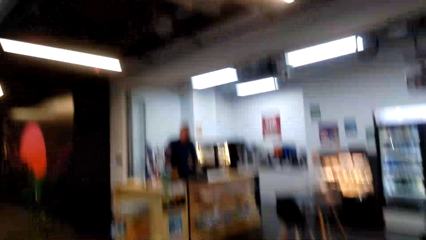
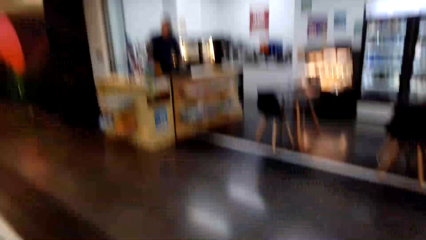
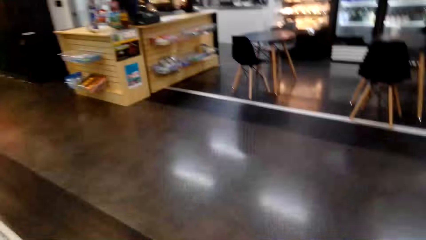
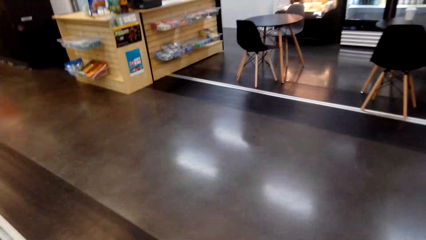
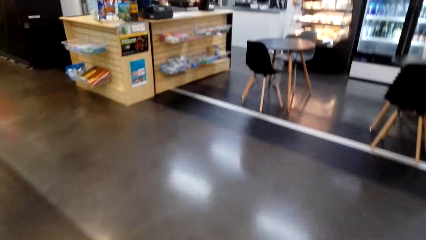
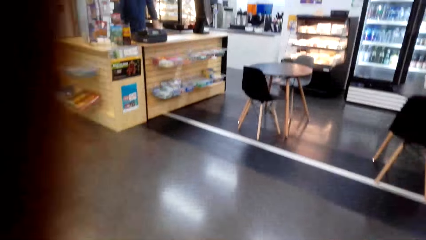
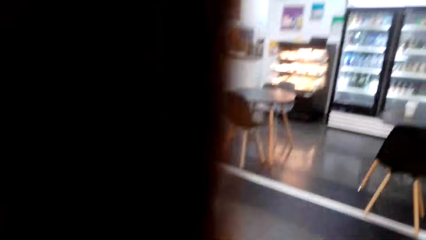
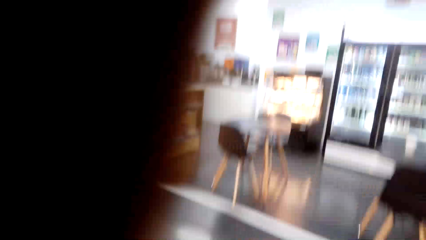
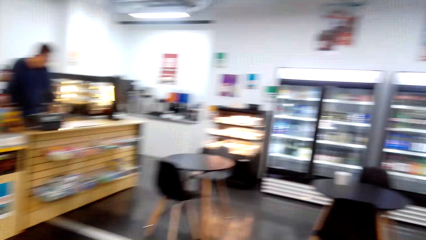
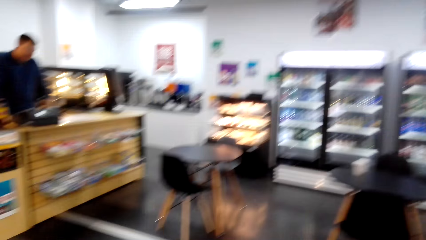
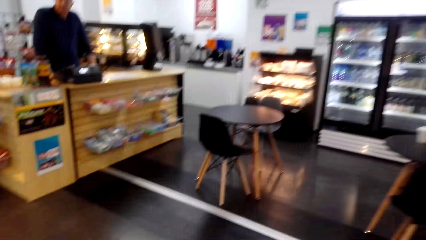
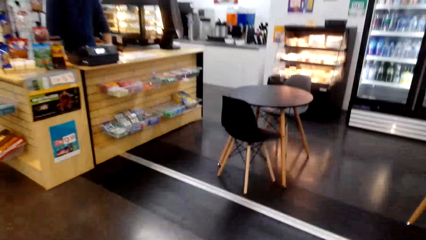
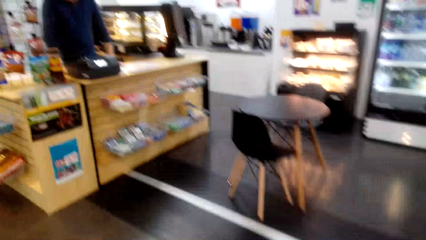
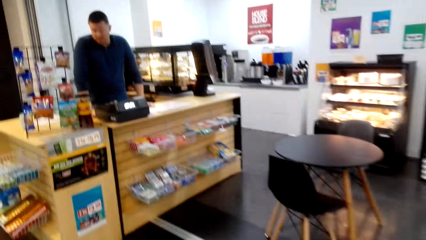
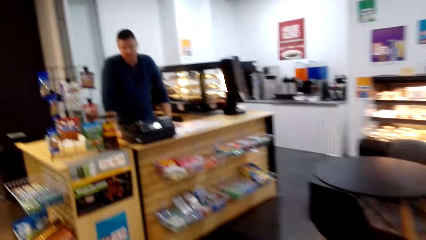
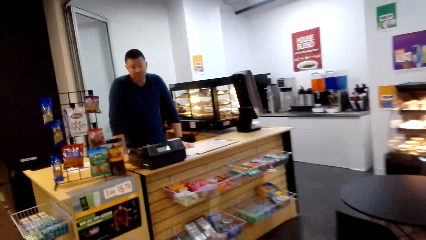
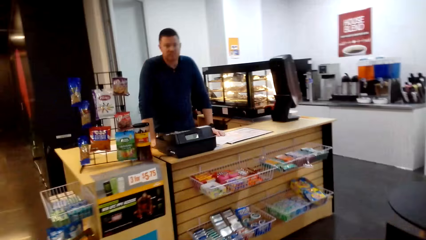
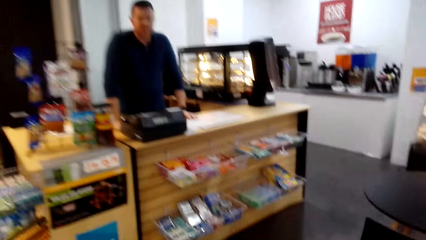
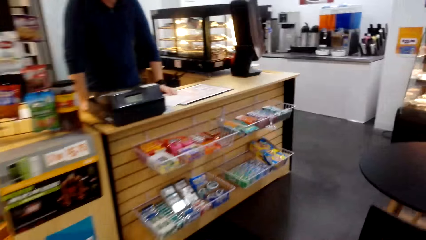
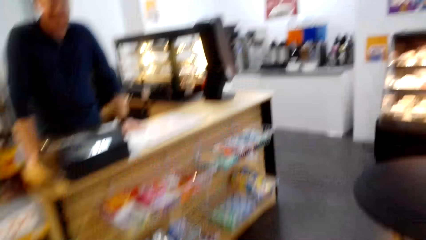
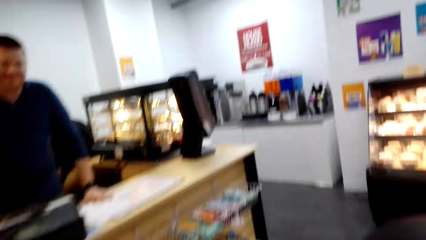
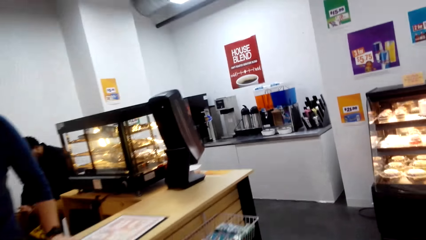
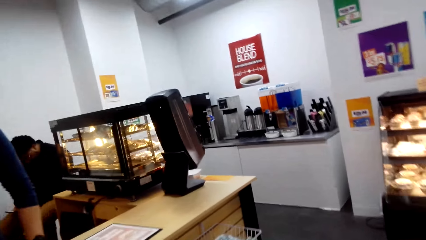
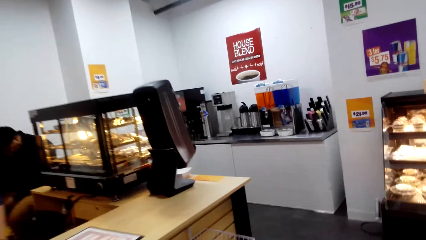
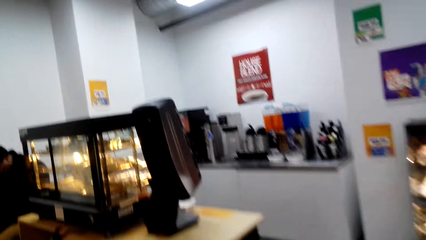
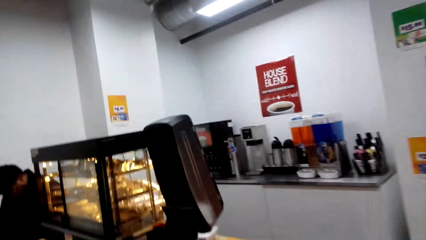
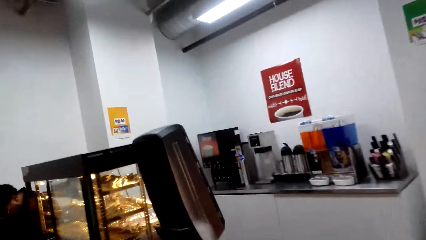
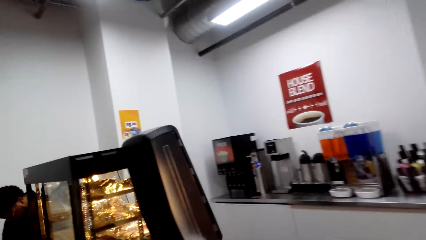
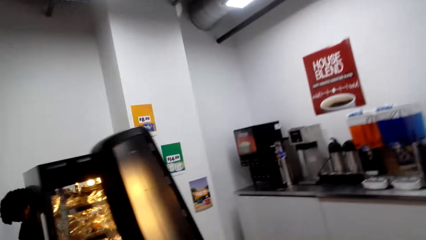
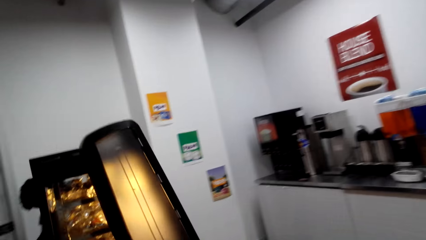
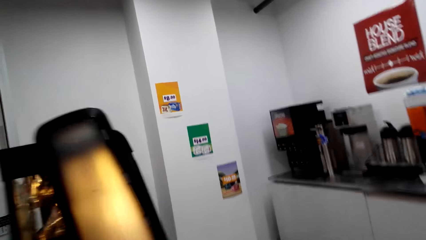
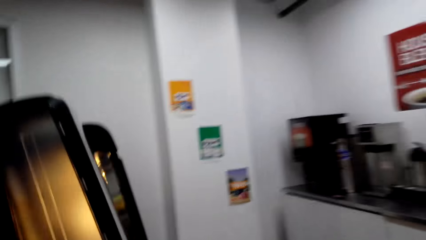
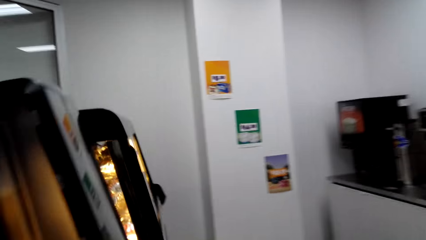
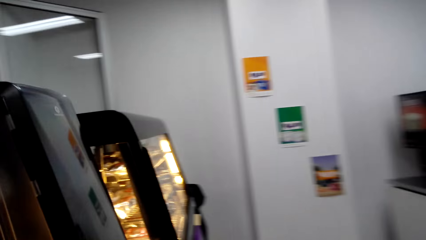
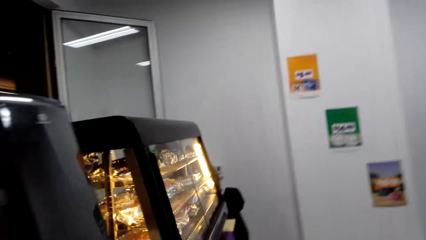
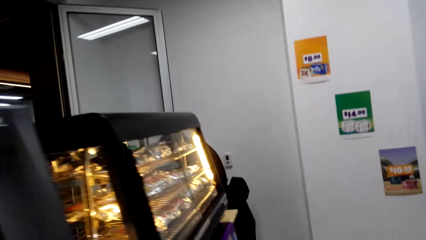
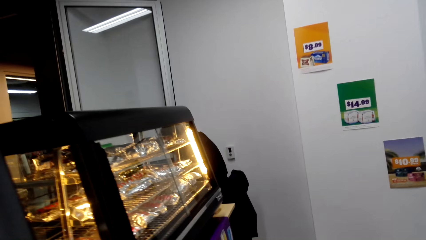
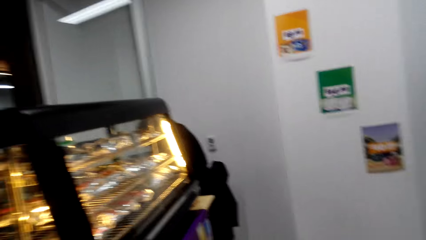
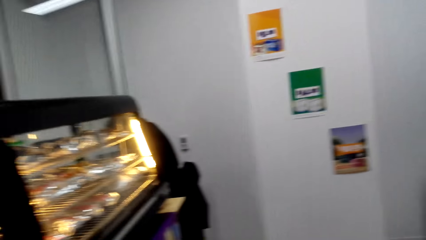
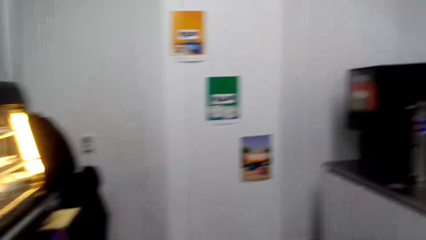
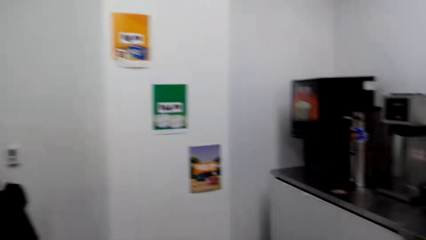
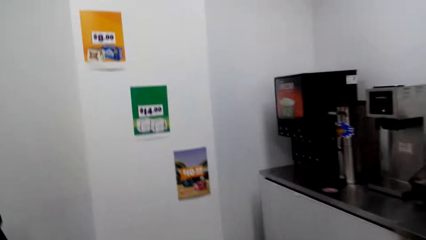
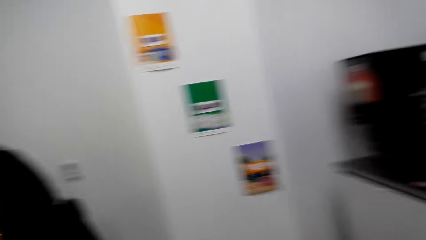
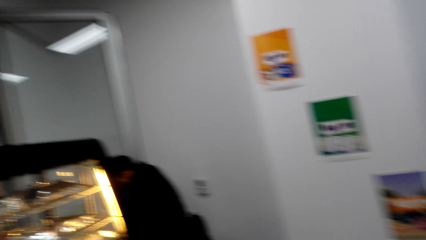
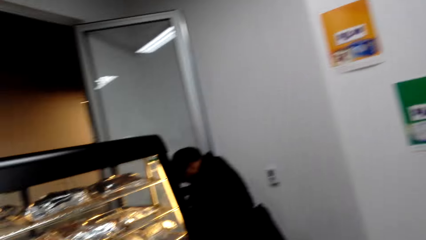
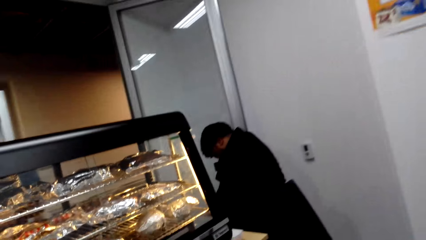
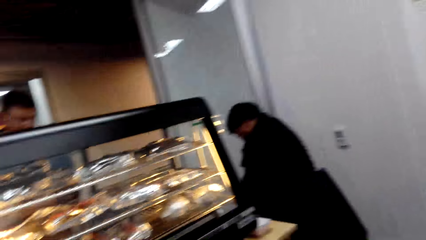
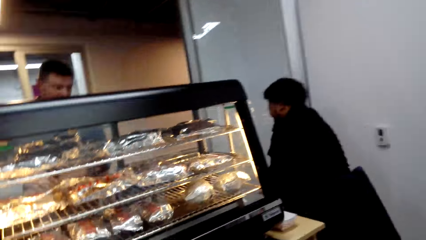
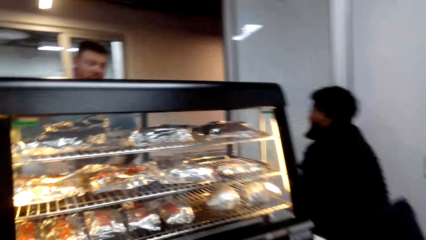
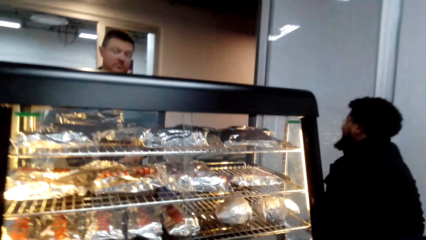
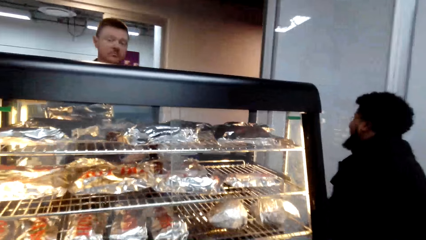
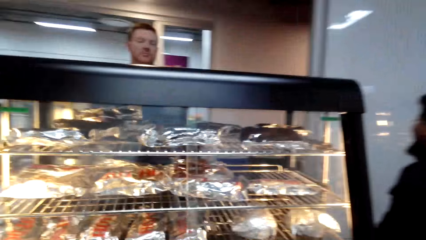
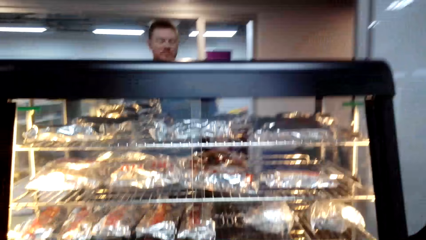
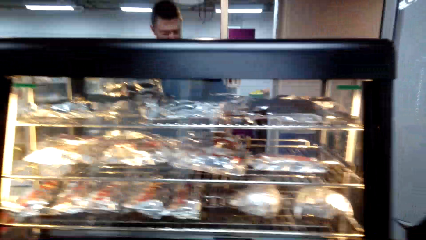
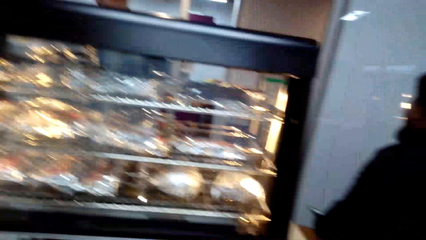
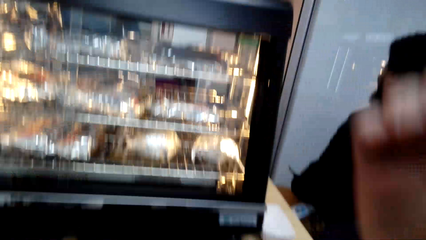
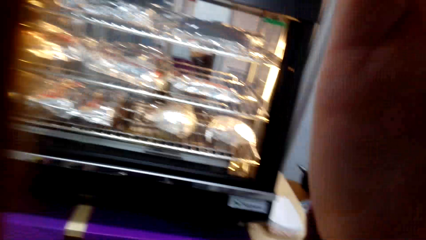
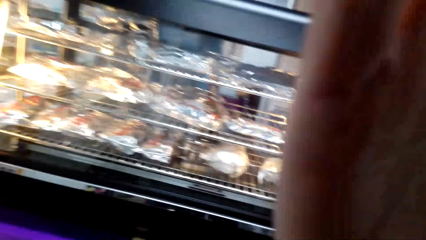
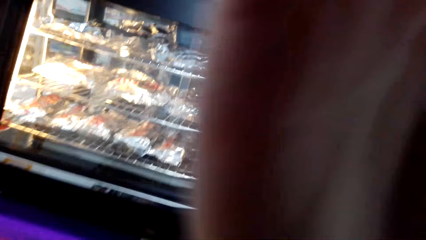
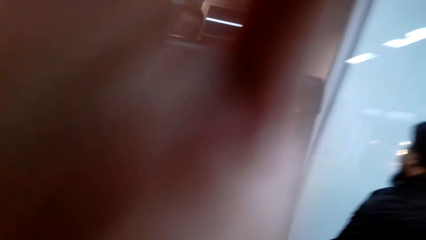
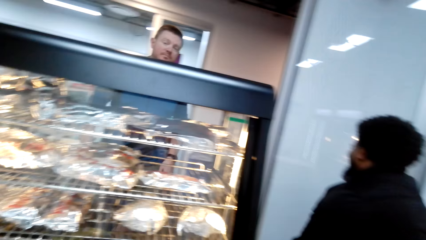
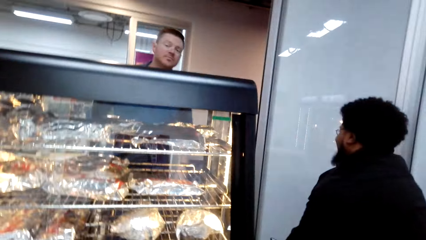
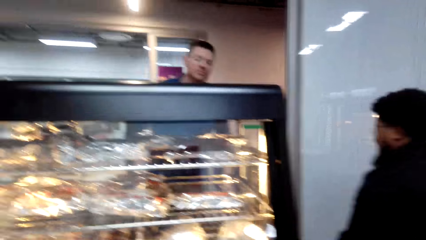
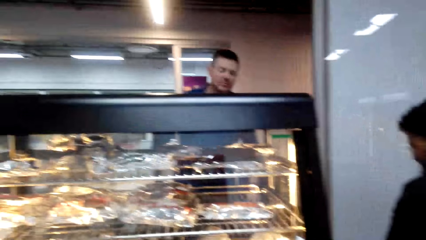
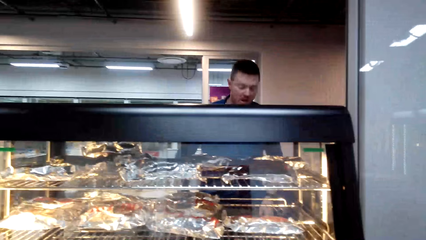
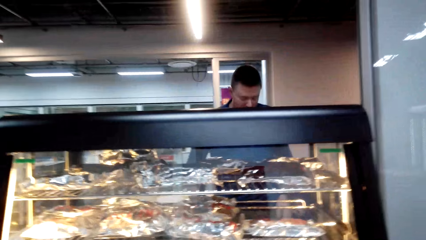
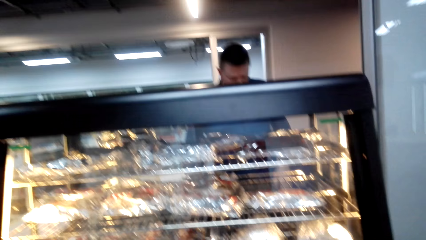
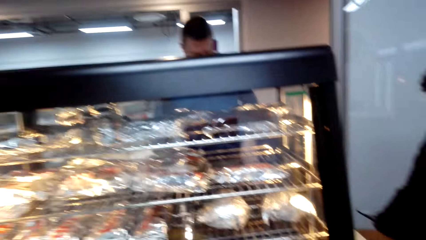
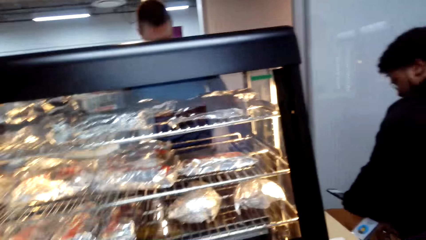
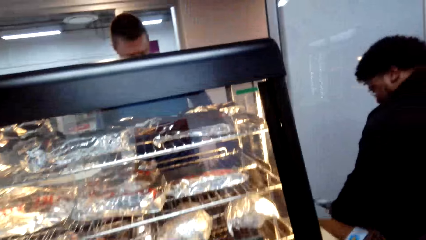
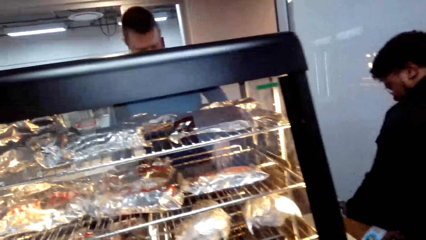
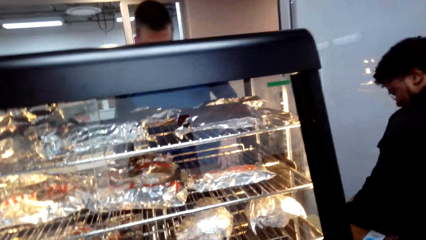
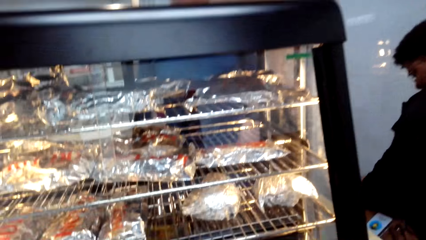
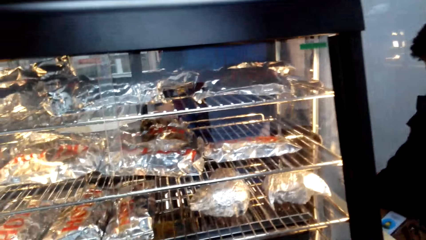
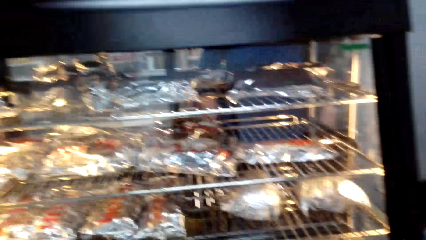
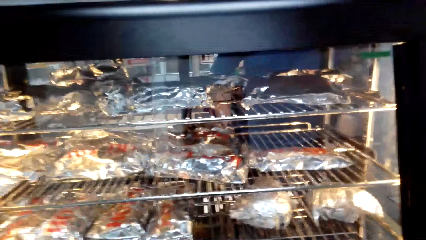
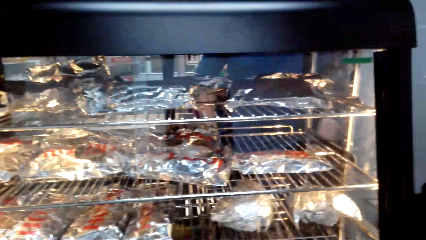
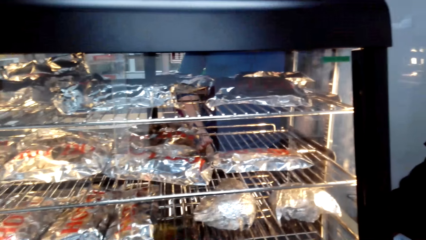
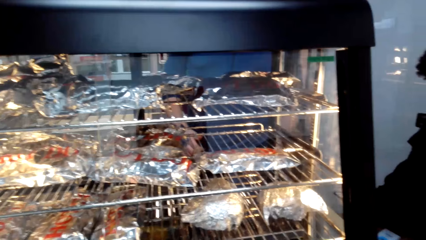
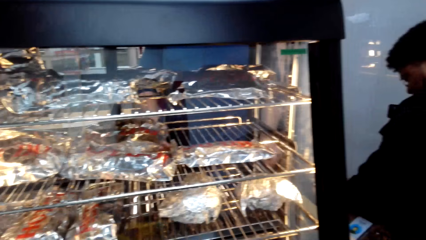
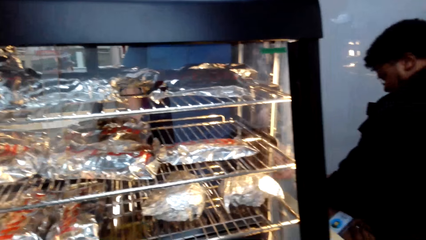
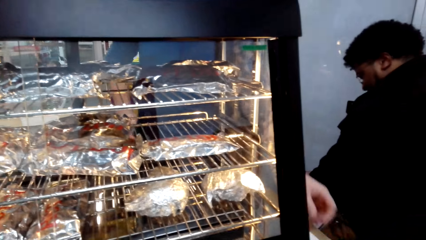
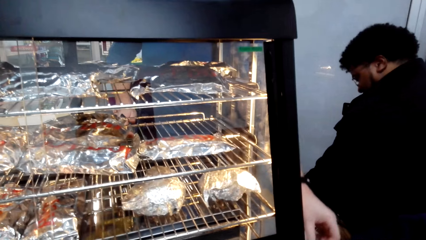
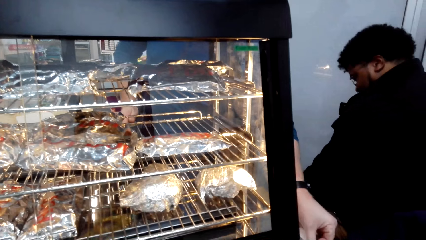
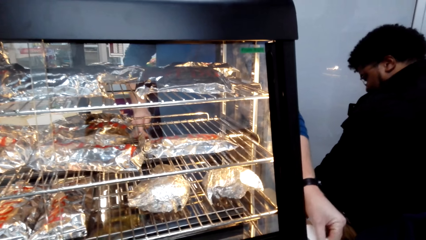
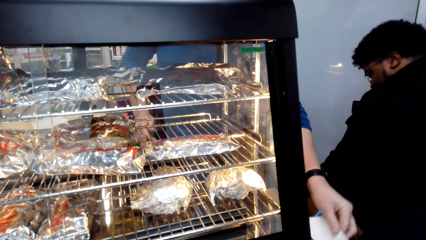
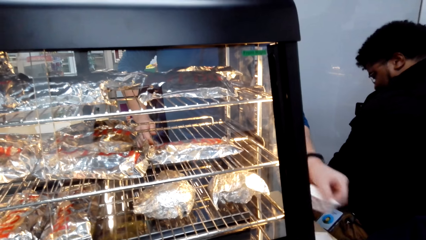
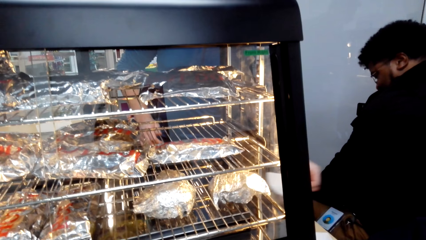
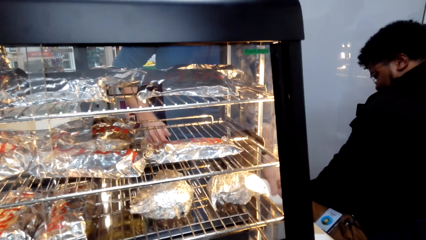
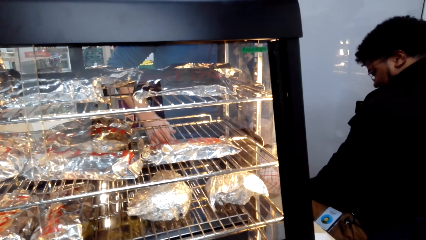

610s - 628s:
A cashier talks to the camera wearer. The camera wearer walks across in the grocery towards the display cabinet. The cashier walks towards the display cabinet. The camera wearer moves right across the face. She fixes her hair. She talks to the cashier. The cashier takes a serviette.
